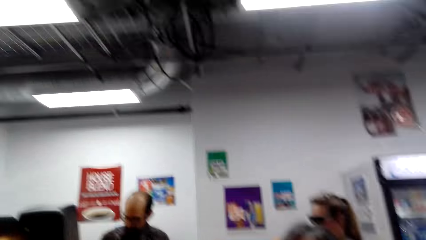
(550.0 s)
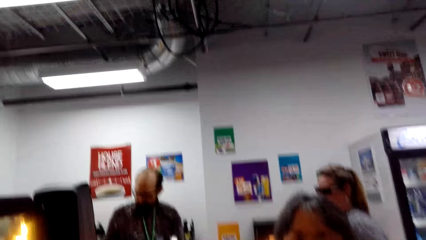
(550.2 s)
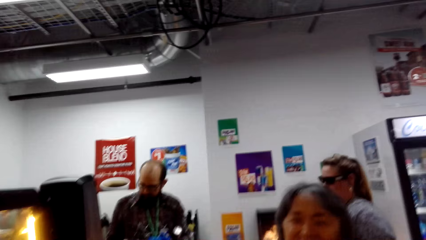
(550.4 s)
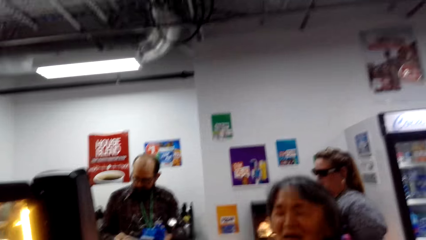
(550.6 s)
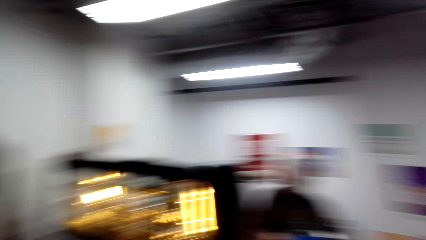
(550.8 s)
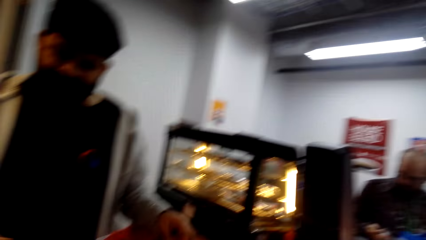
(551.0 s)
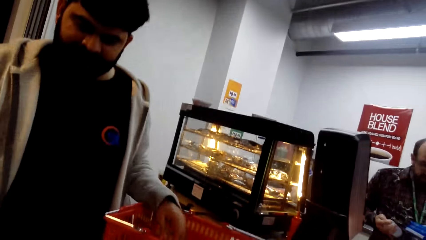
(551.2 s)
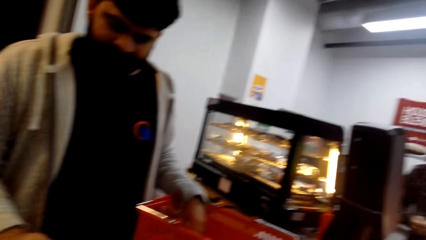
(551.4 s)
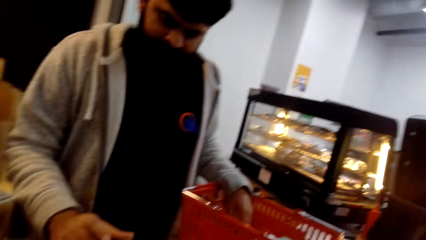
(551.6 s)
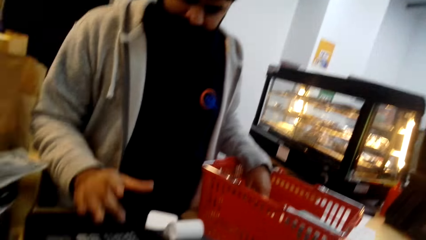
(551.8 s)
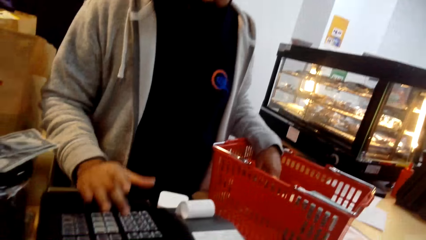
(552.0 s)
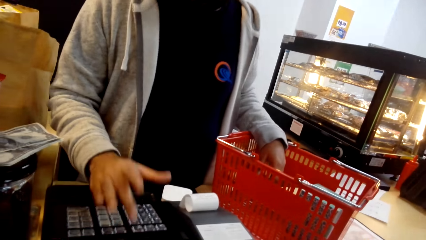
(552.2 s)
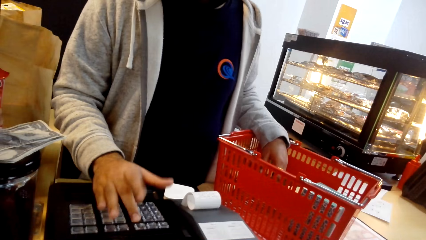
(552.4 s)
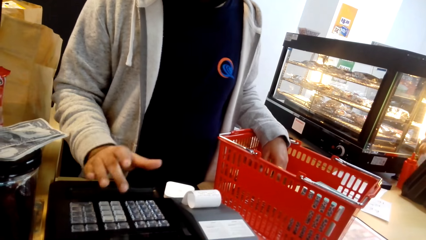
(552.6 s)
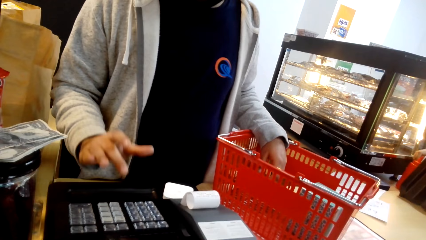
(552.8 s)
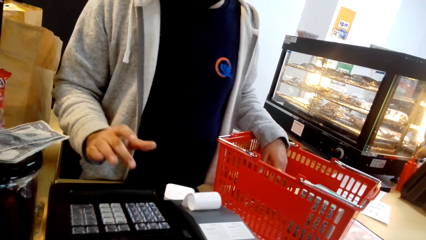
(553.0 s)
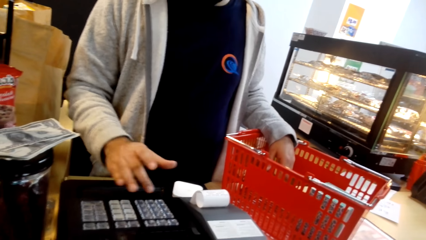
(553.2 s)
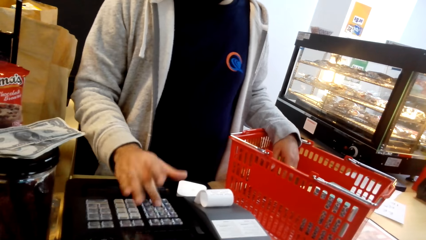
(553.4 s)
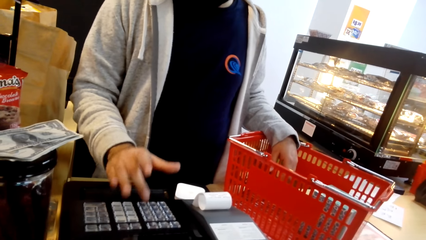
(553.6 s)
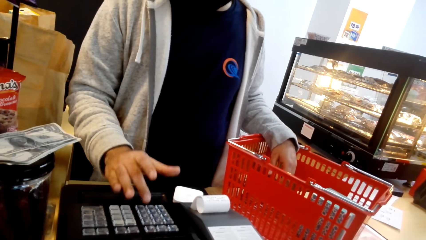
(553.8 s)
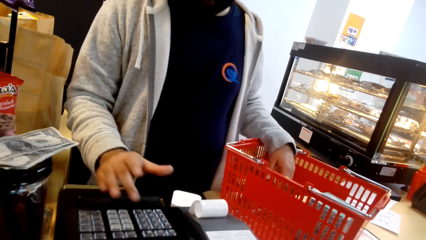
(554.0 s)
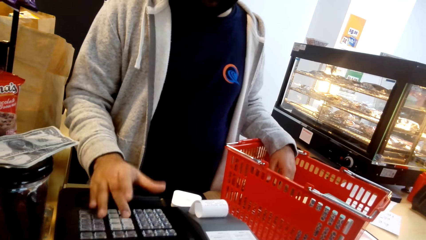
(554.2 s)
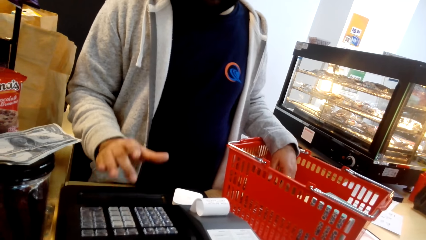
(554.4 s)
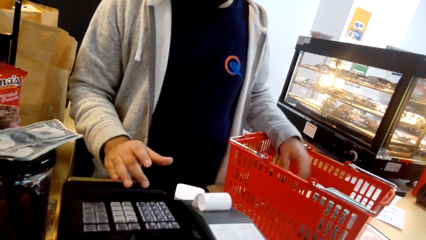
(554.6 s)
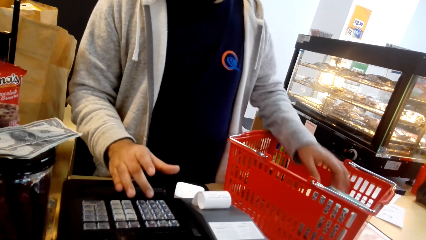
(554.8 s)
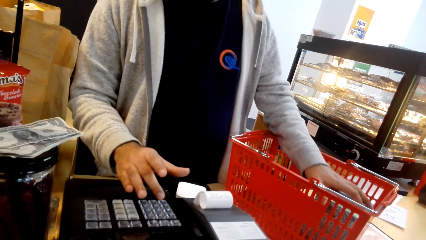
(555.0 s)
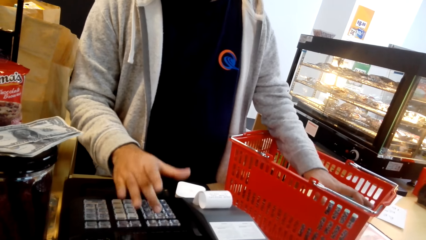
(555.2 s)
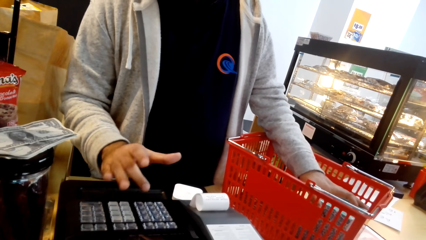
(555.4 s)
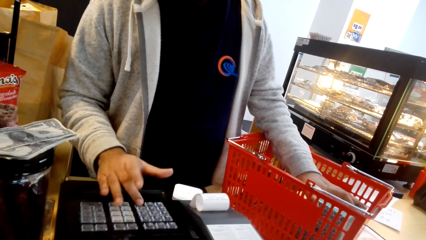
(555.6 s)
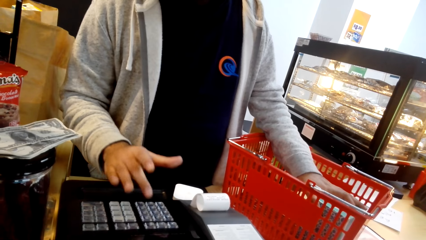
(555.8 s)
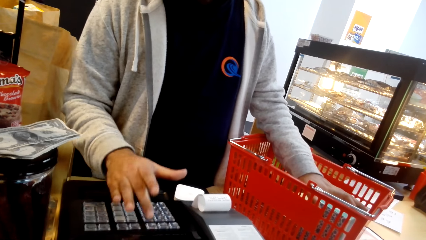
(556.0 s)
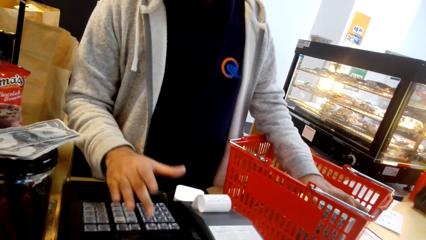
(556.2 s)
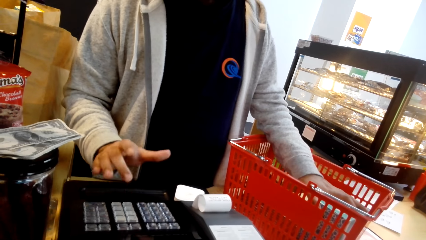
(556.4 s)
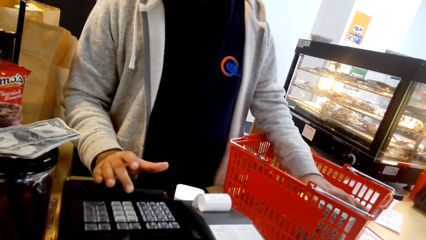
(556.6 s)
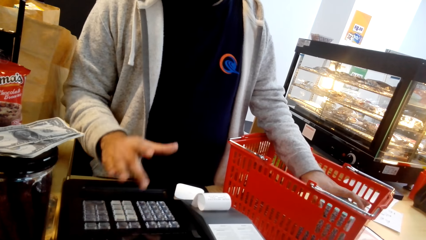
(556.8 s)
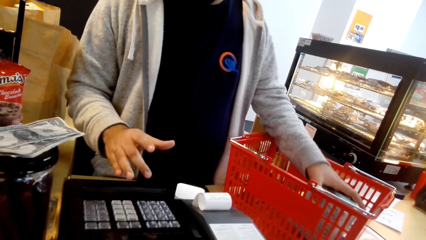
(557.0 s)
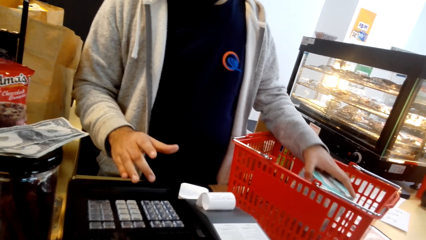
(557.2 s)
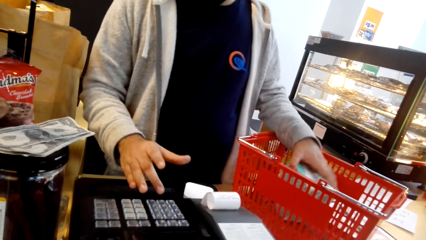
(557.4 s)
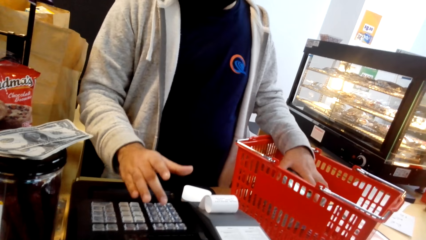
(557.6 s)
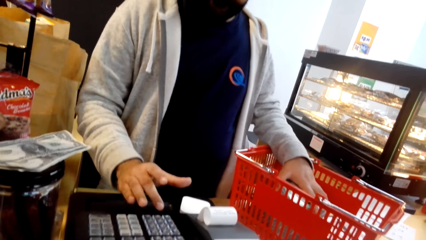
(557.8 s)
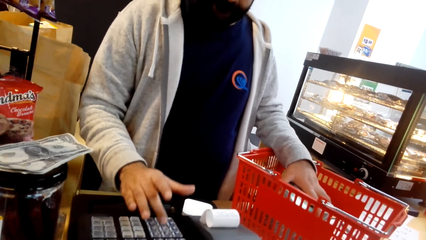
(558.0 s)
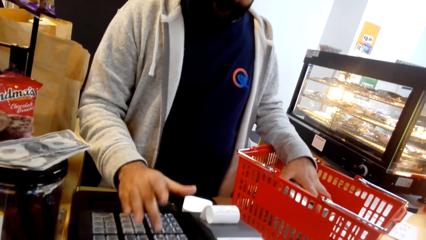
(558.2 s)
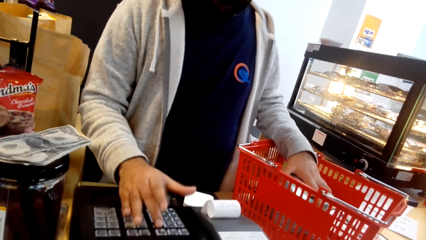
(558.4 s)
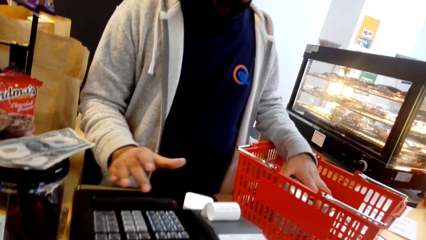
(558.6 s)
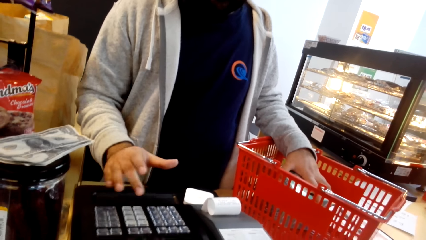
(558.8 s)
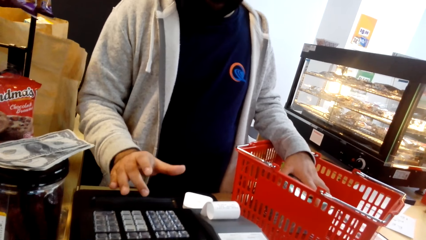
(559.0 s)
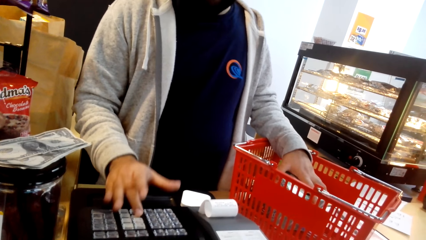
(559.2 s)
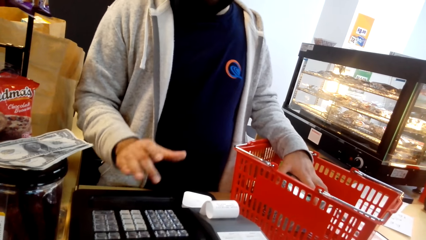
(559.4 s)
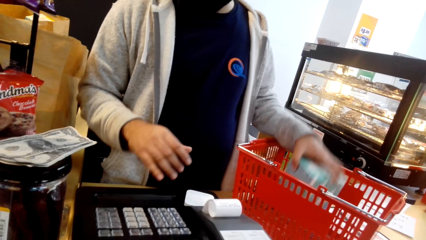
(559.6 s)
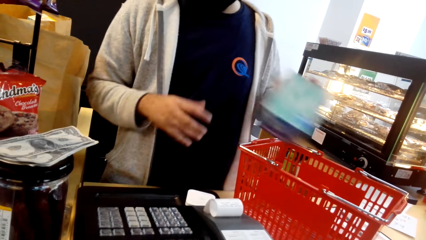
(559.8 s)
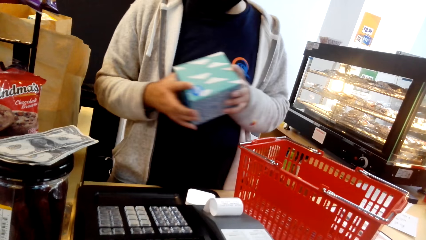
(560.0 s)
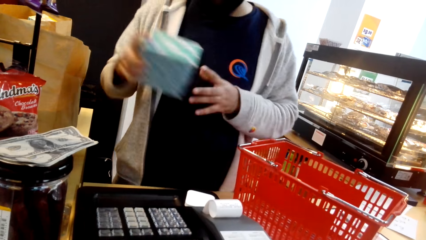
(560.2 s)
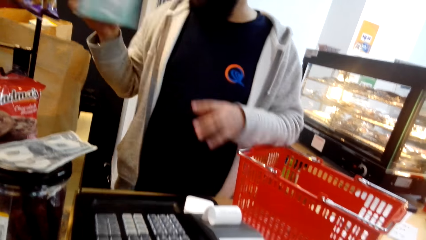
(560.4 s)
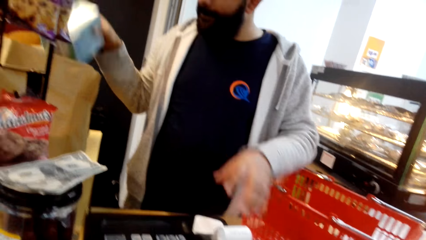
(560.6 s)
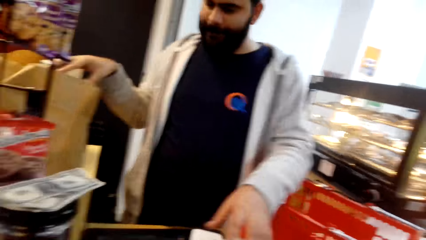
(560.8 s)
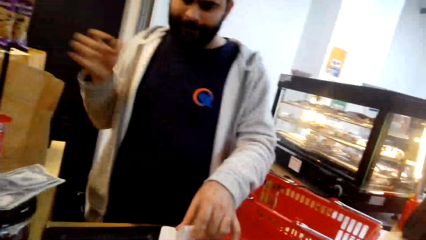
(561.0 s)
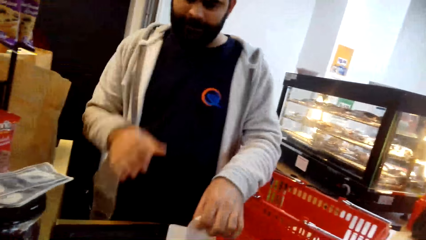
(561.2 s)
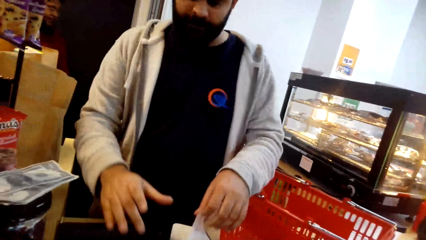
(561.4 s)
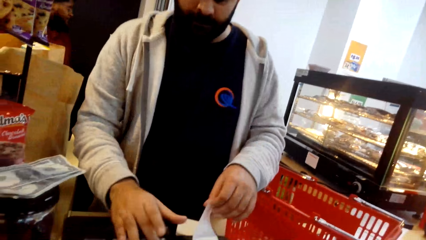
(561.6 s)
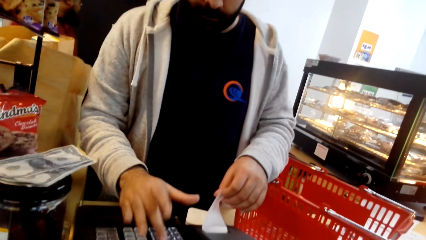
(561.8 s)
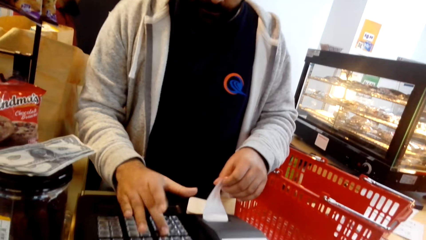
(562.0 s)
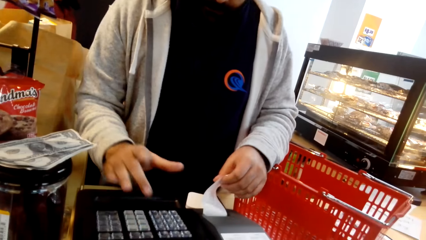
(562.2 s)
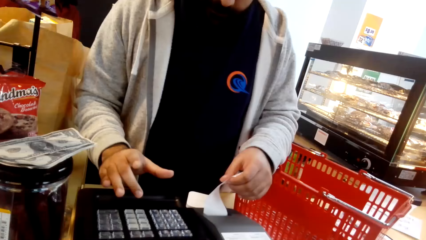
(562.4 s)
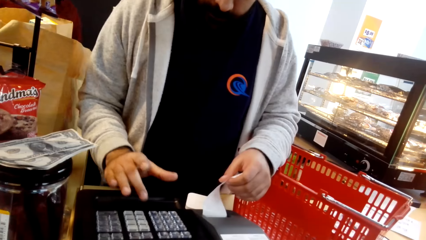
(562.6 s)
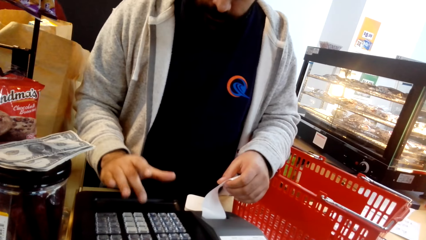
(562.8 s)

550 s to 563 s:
A person presses keyboard keys. The person puts something in the shopping bag. Another person picks a box of tissue and puts the box of tissue to a shopping tray. The other person presses the keyboard keys.

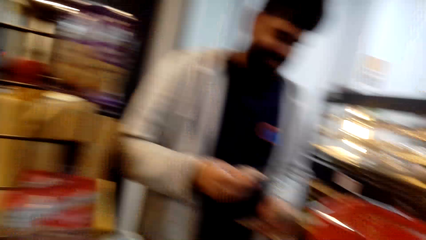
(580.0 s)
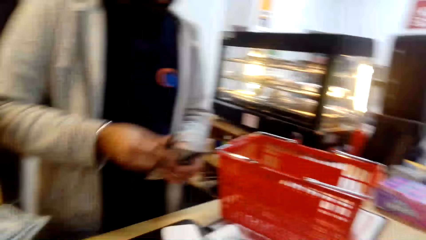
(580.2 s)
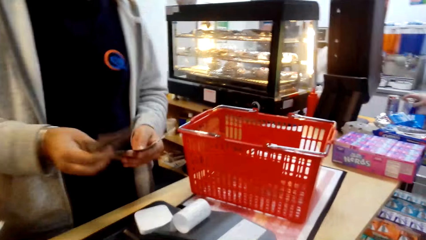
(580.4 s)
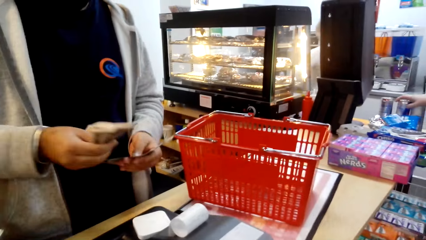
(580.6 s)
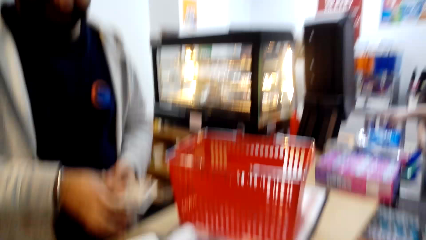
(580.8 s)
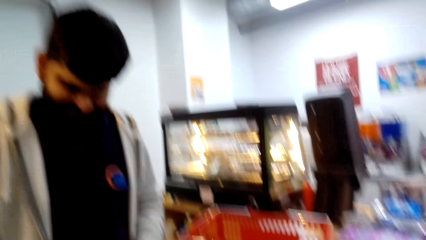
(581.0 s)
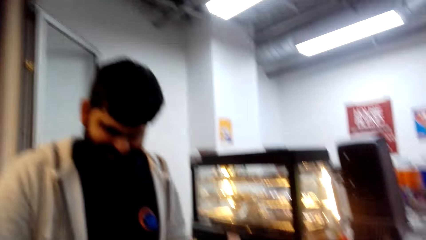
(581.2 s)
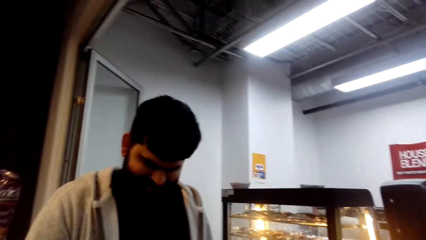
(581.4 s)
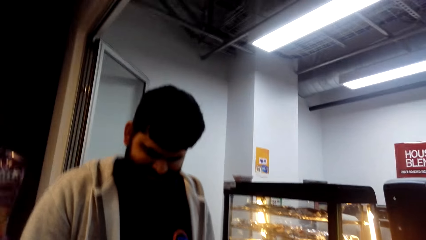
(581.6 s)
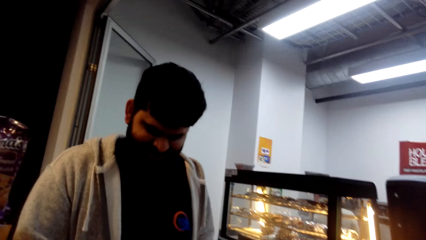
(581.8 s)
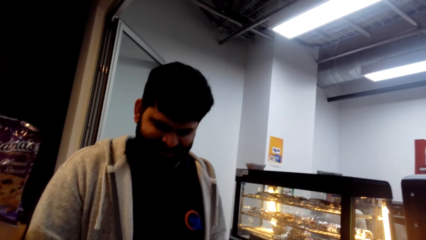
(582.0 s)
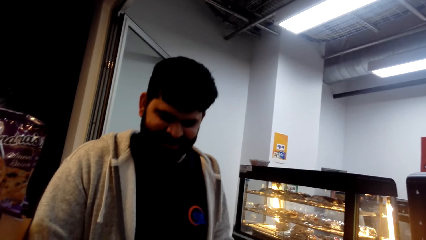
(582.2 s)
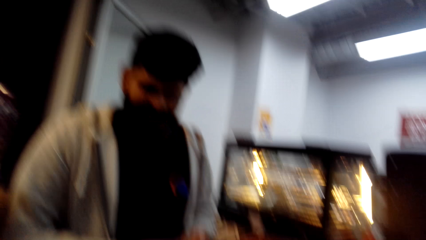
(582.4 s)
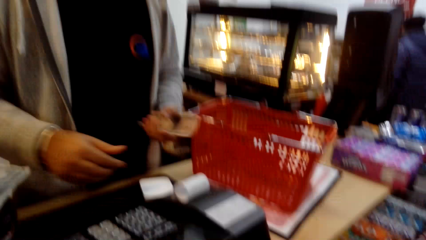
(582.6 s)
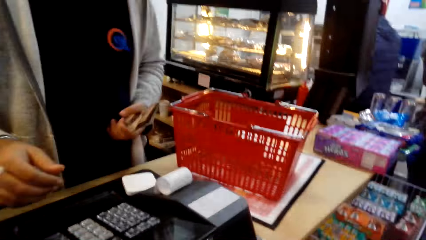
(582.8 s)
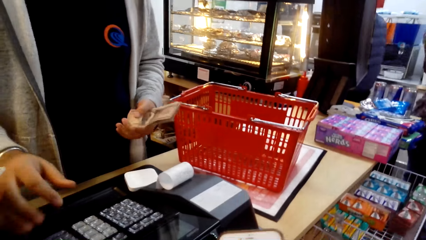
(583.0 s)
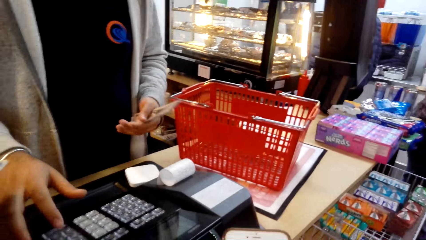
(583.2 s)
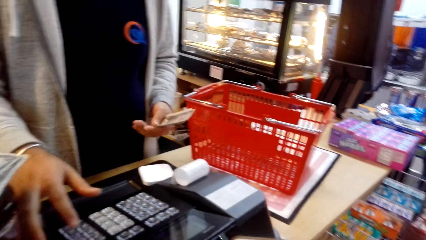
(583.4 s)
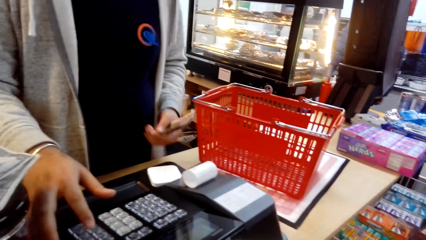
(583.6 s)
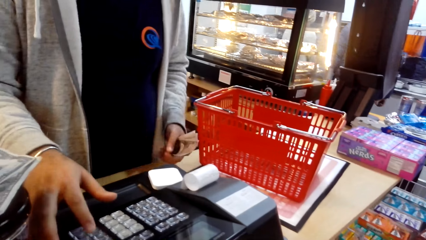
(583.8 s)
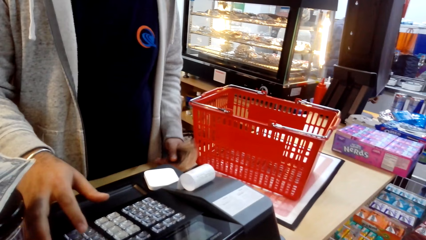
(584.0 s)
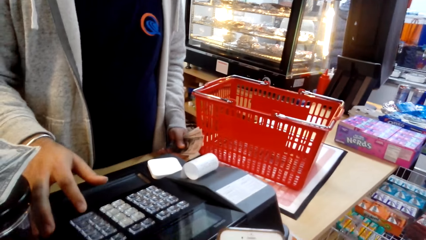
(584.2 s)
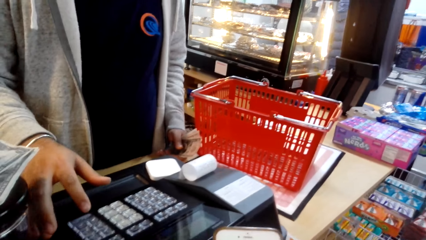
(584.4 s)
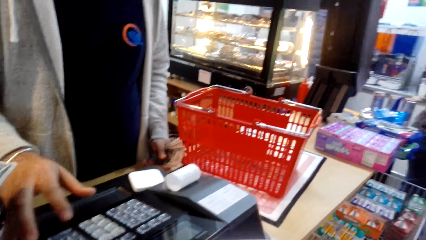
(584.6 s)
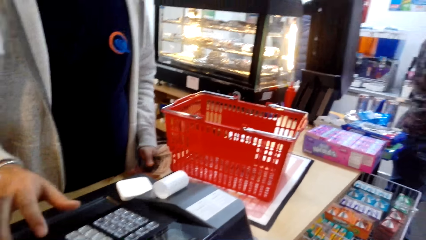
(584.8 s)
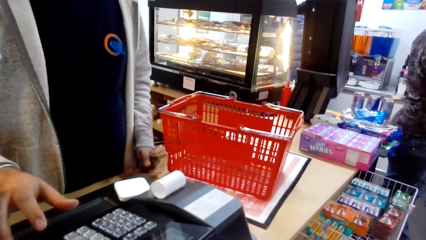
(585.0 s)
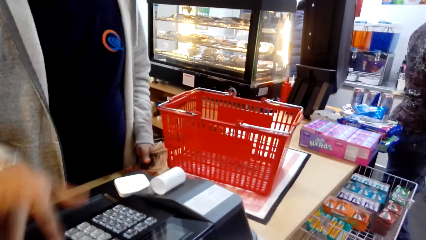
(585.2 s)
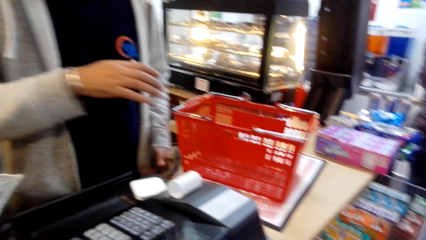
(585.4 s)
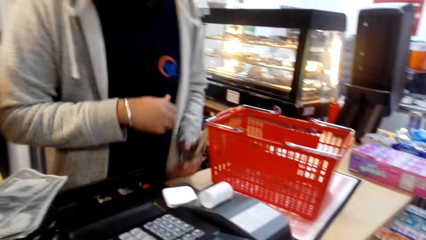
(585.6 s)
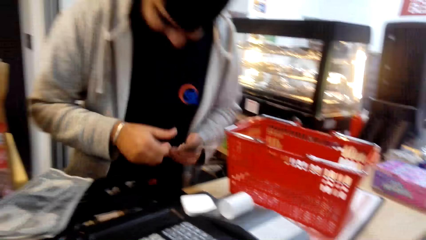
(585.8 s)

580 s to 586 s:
A person counts the money. The person presses the keyboard keys.
